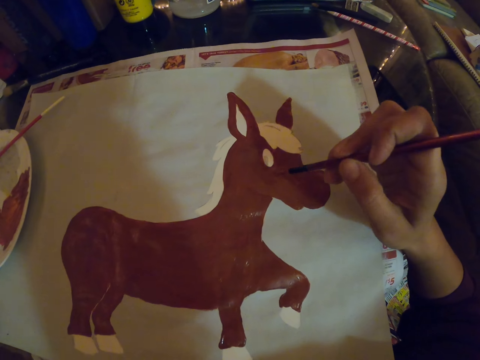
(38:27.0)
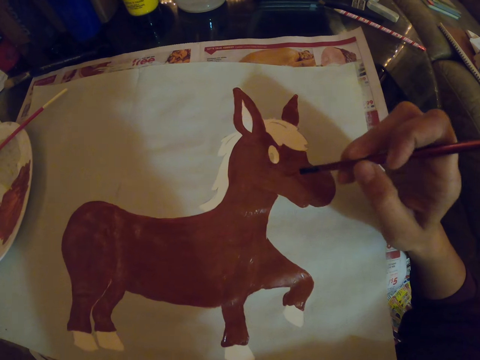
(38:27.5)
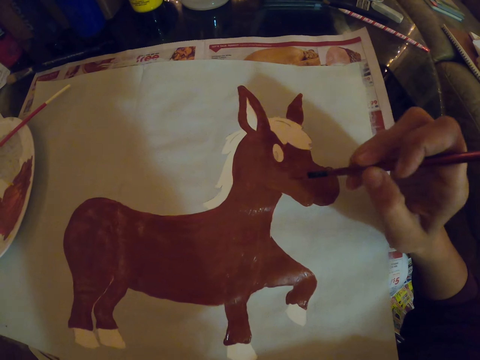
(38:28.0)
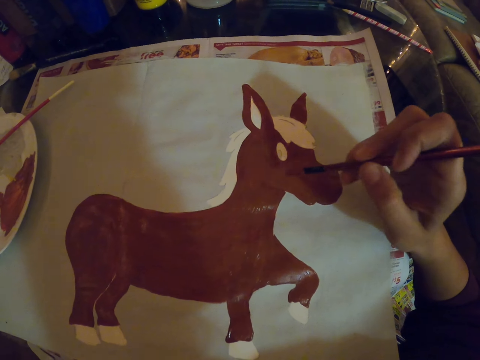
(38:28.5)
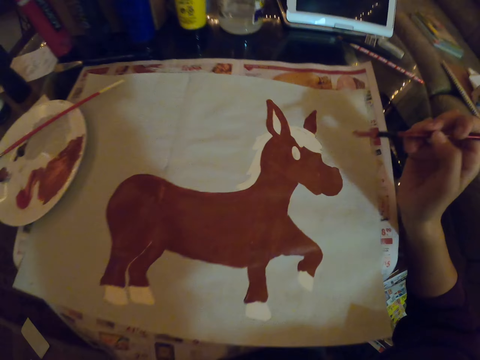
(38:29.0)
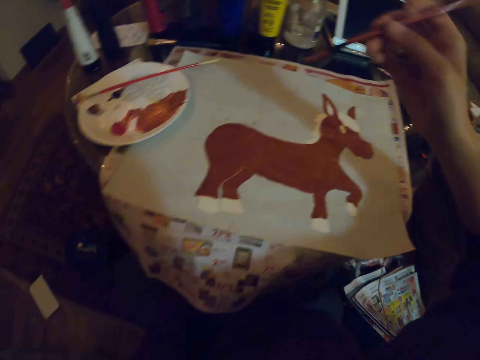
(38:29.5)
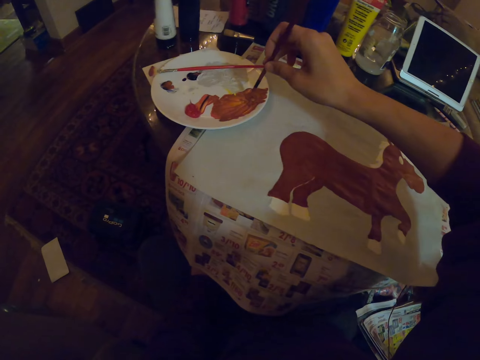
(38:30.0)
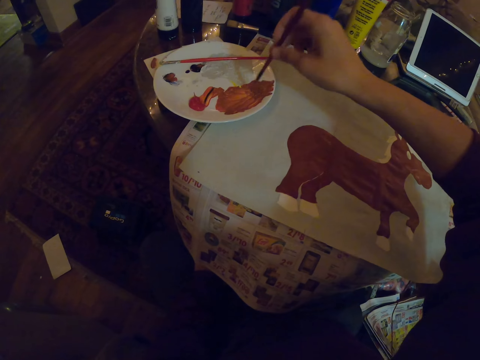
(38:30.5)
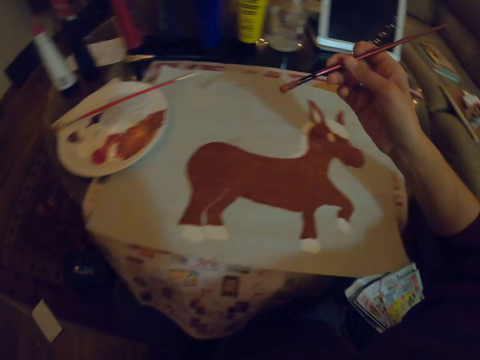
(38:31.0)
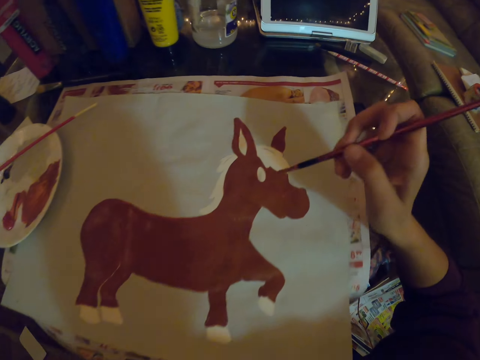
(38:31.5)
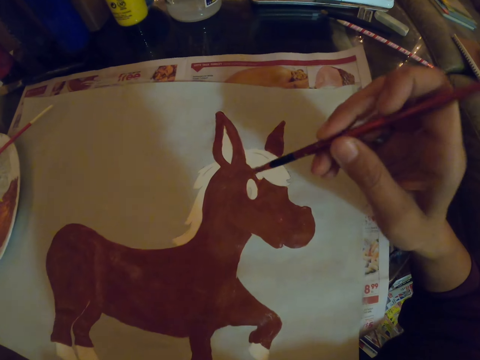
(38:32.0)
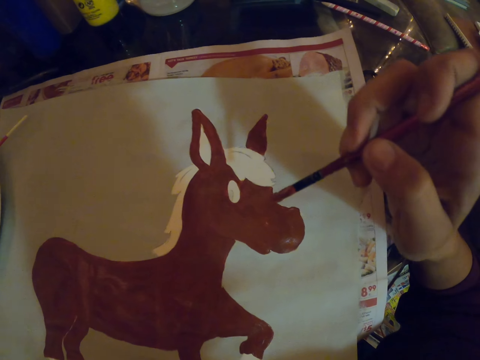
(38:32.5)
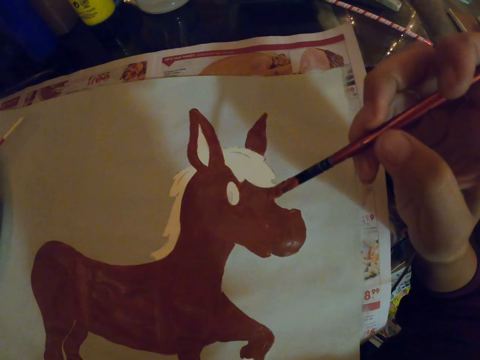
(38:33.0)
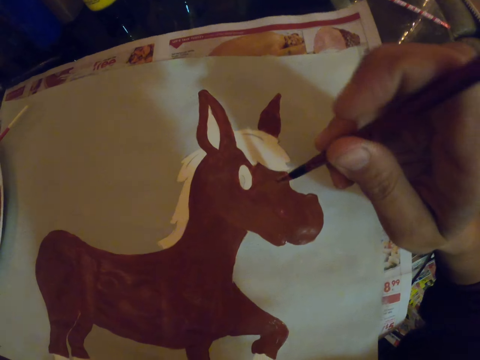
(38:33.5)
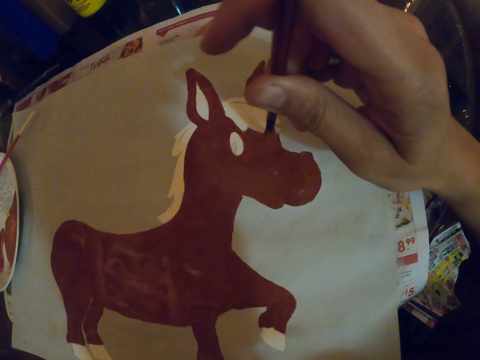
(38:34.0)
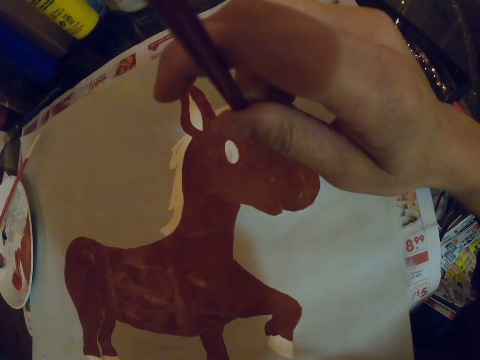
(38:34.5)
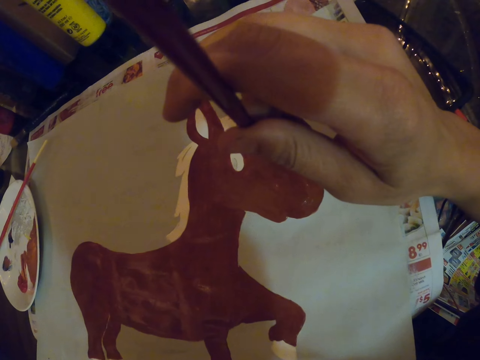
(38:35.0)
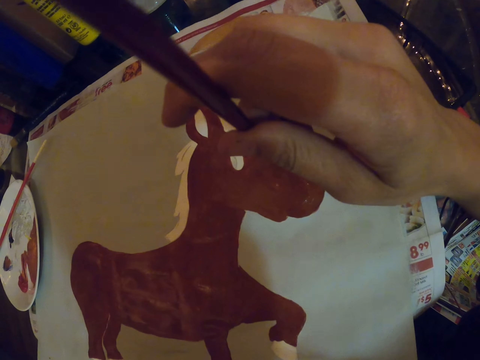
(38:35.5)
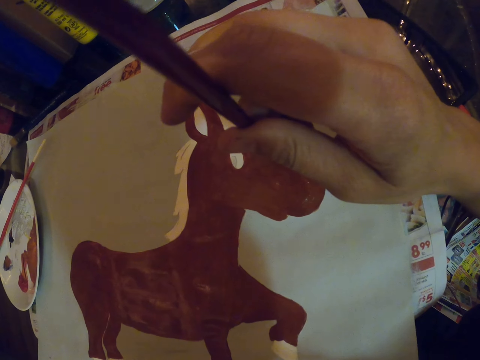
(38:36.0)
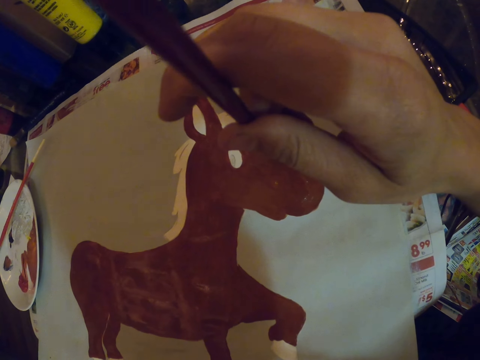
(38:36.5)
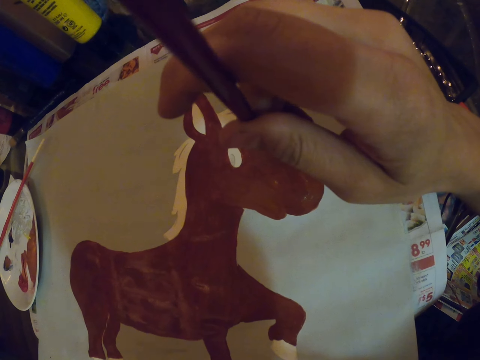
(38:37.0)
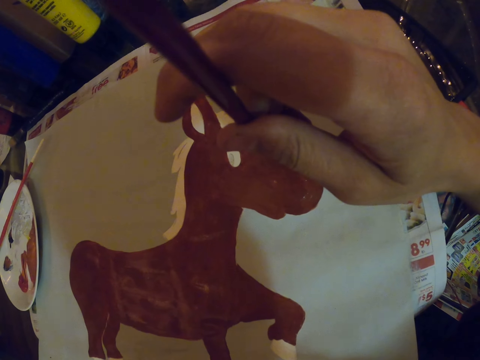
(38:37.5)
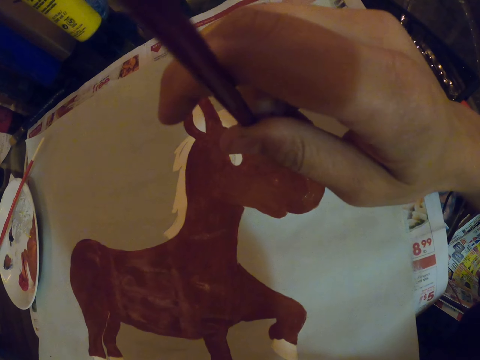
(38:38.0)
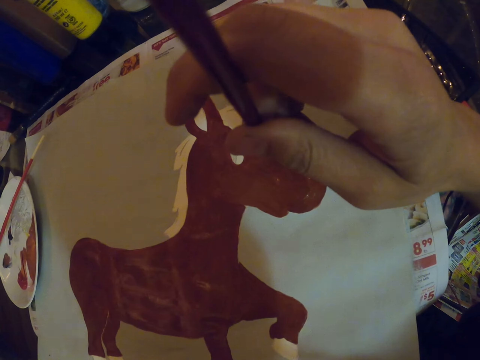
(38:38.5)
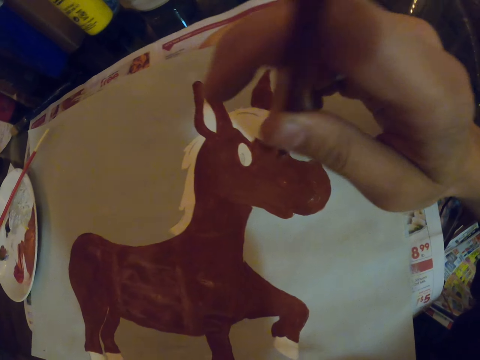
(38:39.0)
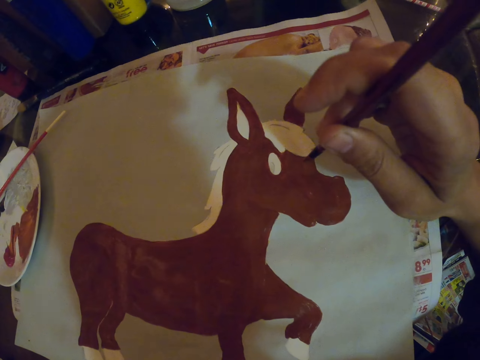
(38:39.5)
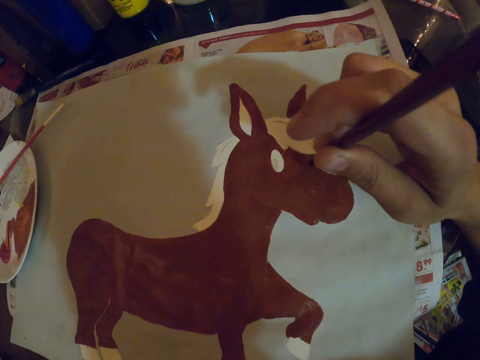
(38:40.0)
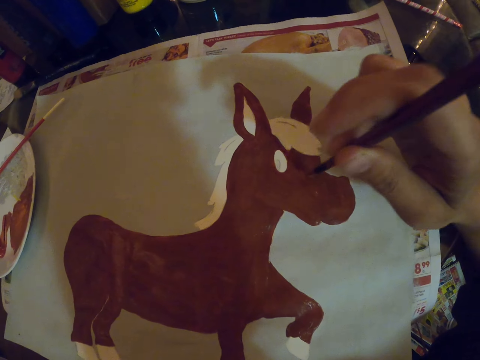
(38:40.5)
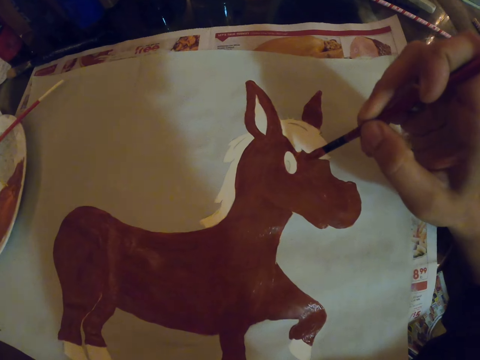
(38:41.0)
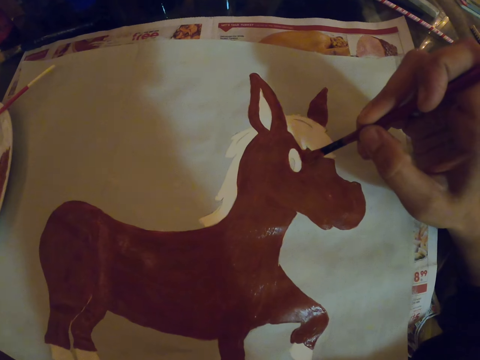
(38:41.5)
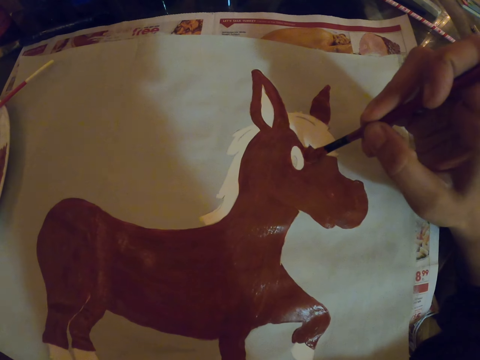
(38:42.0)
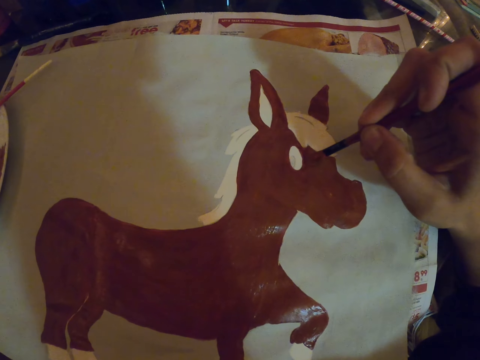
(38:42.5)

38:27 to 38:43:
The camera wearer dips a paint brush in the paint. They paint with the paint brush on a paper.

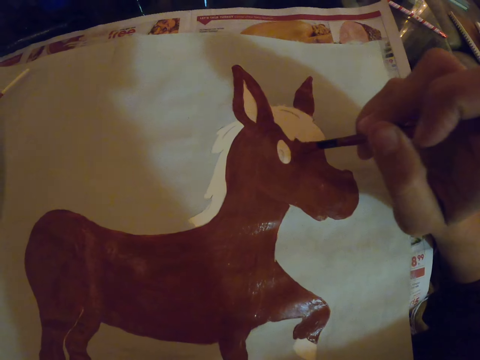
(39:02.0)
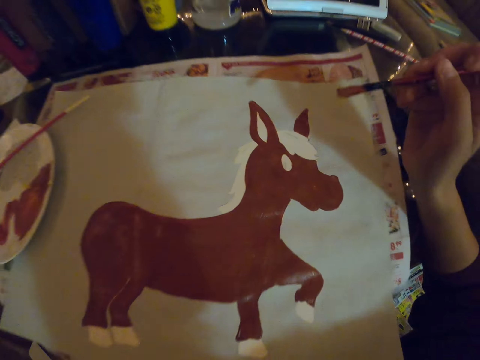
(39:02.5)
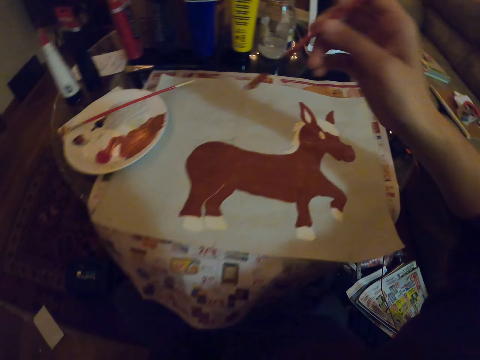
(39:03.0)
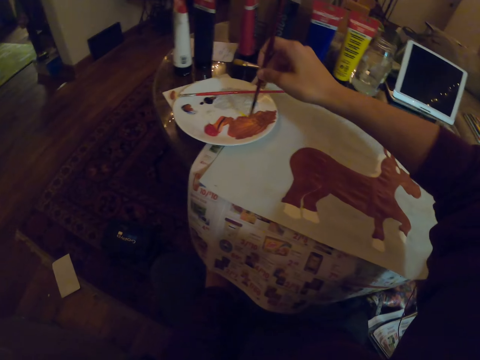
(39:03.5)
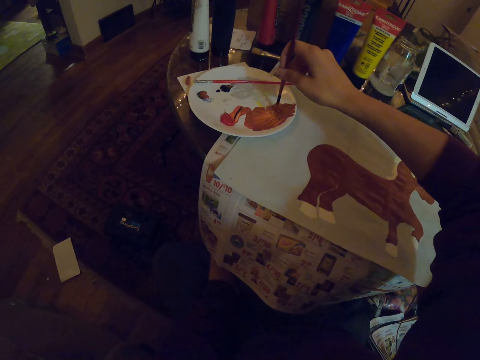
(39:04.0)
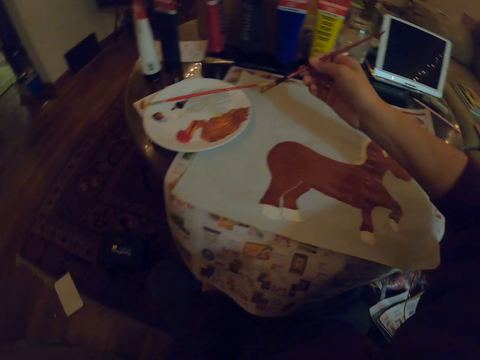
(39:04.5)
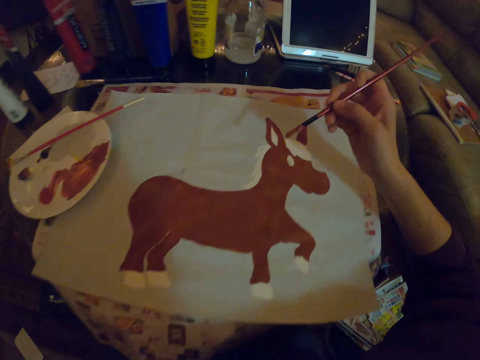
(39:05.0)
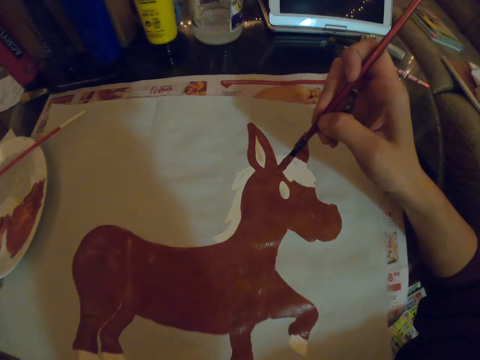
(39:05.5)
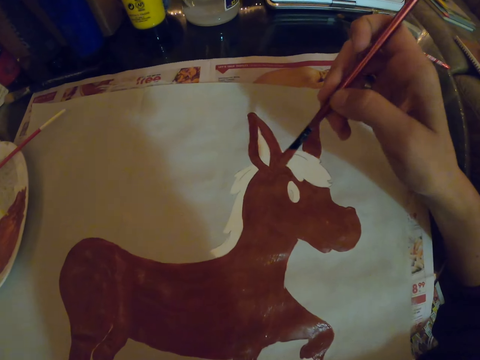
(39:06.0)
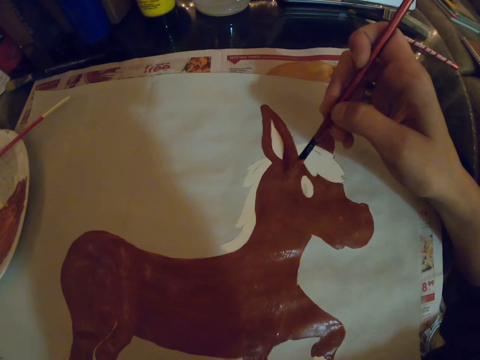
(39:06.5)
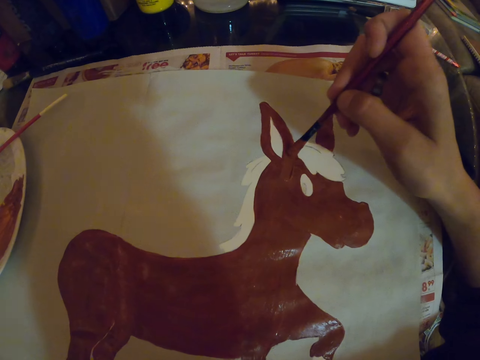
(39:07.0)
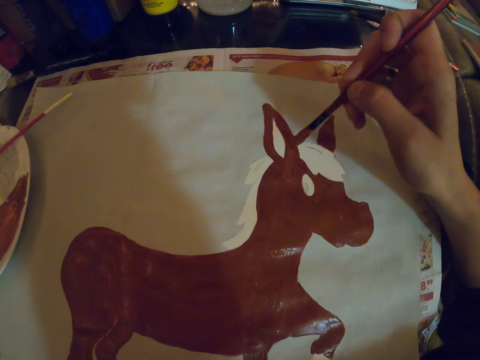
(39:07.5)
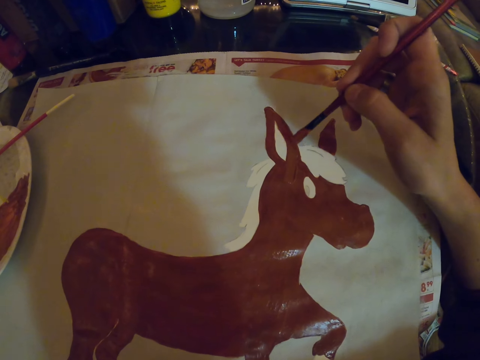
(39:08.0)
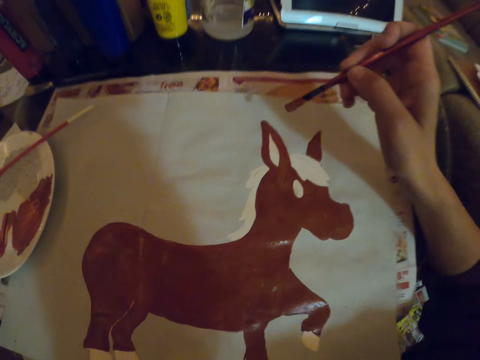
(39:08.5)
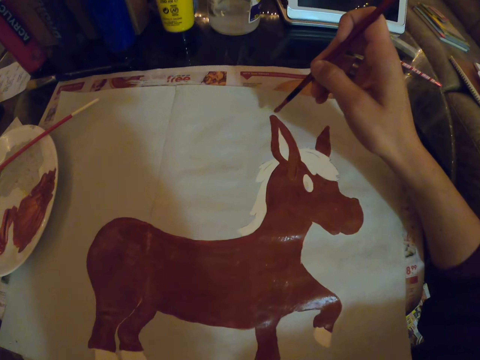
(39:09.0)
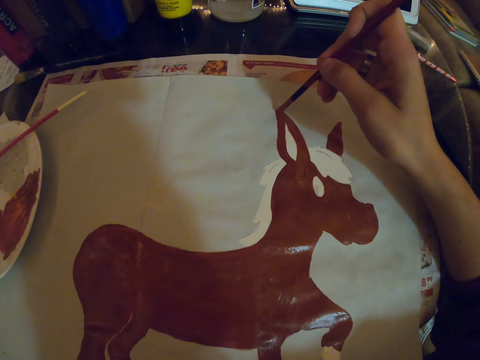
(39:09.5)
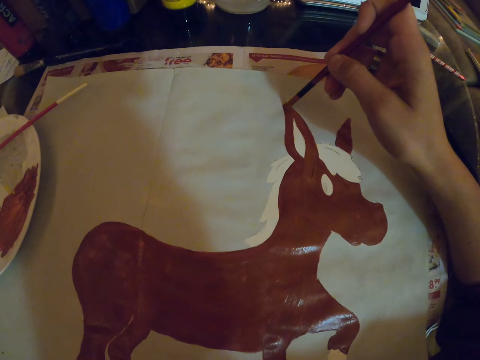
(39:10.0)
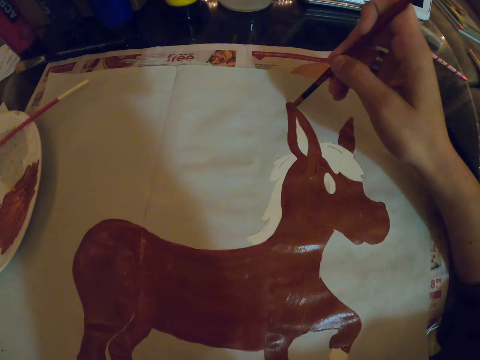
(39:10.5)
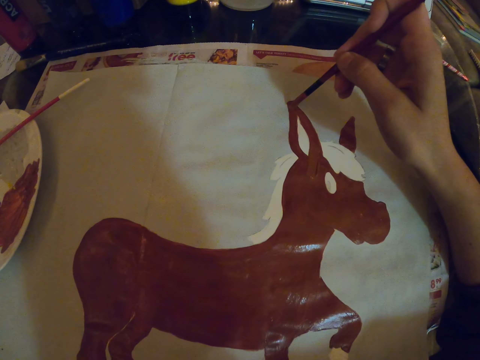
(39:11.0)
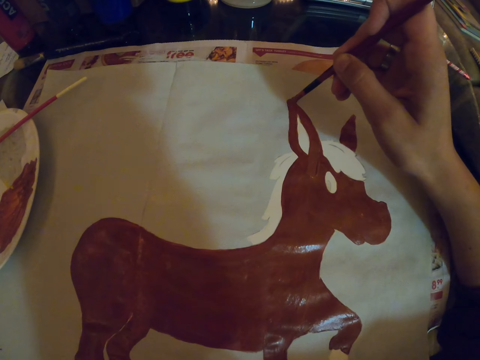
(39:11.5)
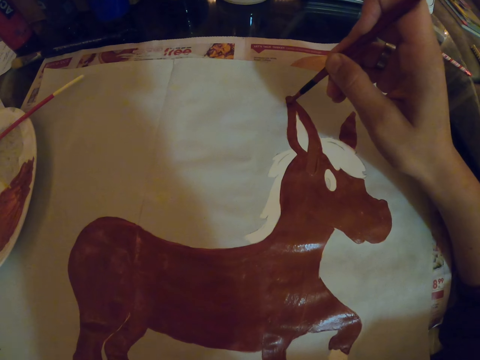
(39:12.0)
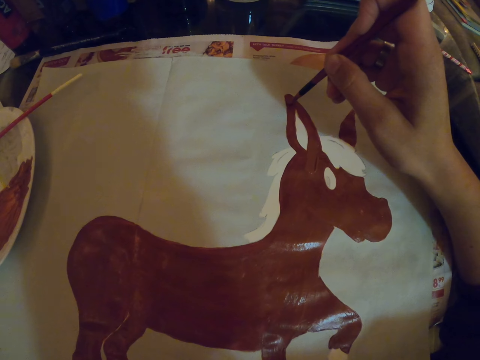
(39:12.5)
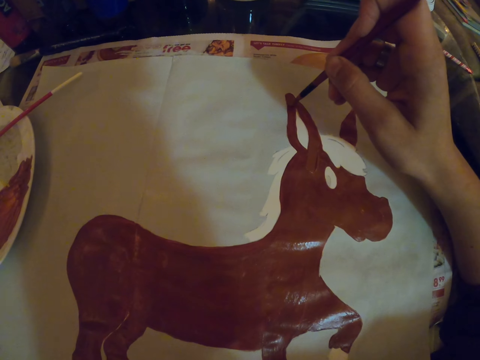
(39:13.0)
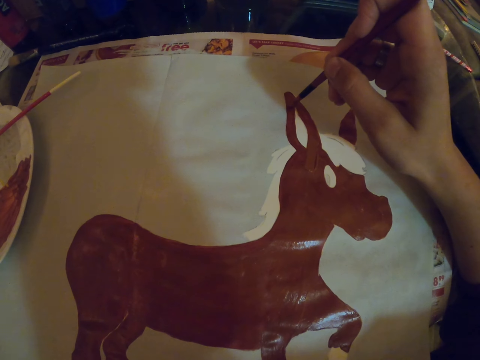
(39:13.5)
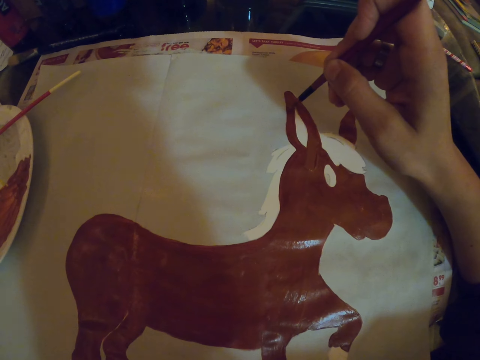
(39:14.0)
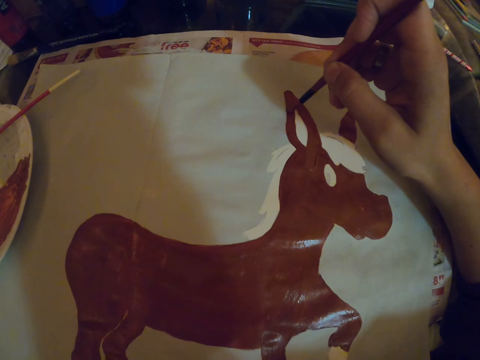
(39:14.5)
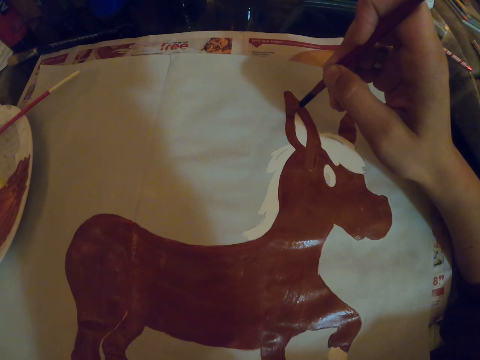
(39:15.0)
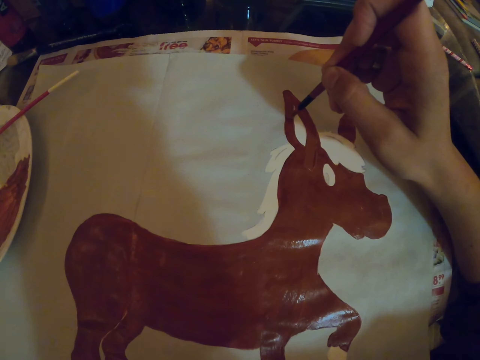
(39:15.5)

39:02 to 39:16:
The camera wearer dips a paint brush in the paint. They paint with the paint brush on a paper.
